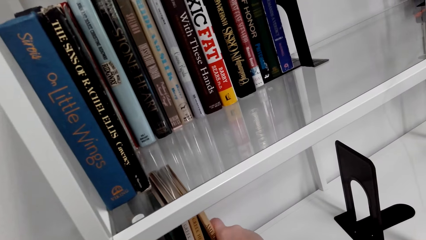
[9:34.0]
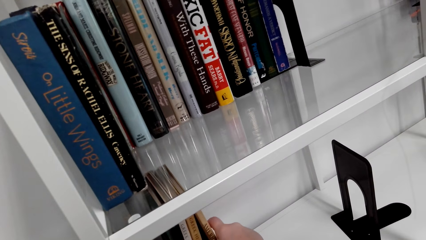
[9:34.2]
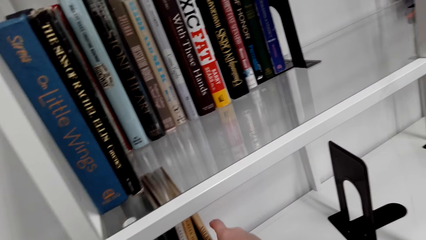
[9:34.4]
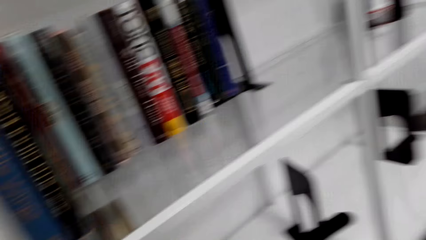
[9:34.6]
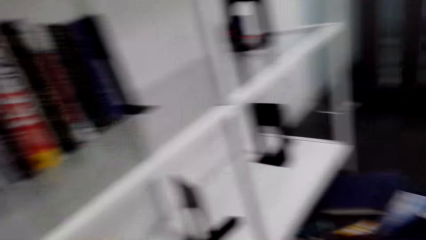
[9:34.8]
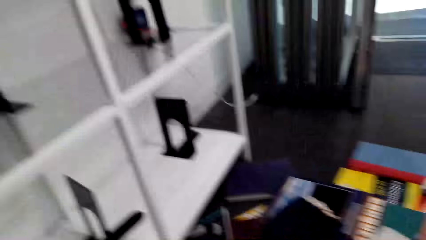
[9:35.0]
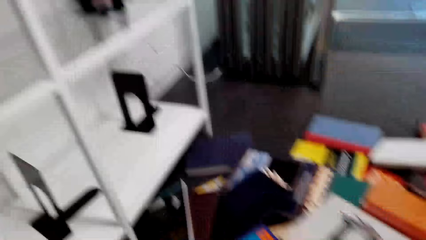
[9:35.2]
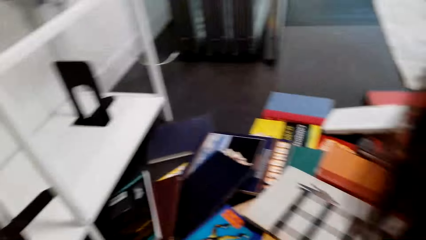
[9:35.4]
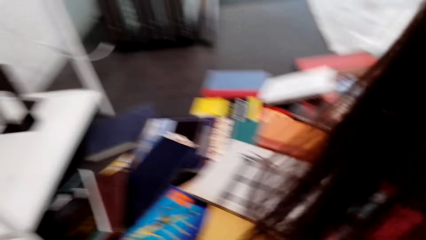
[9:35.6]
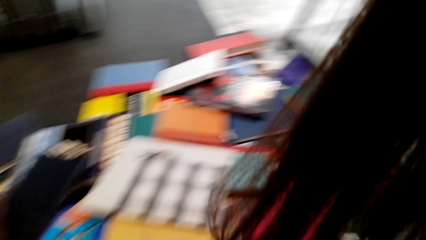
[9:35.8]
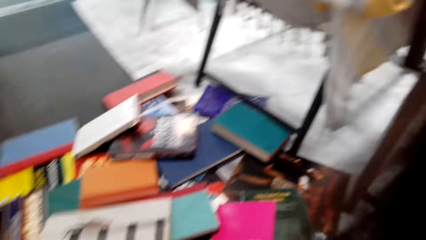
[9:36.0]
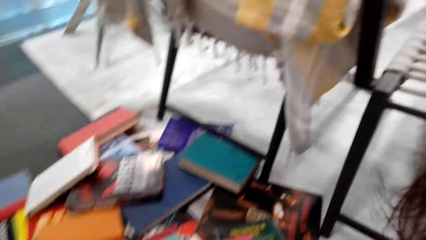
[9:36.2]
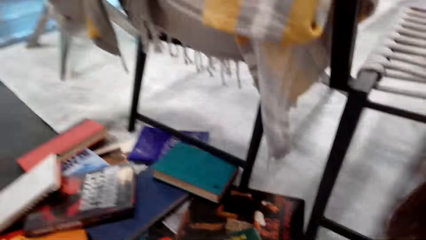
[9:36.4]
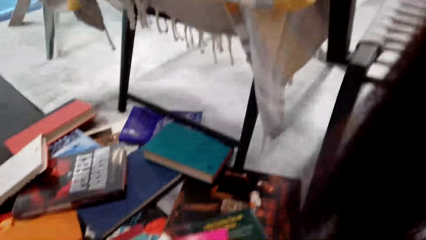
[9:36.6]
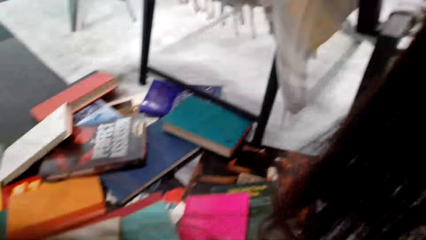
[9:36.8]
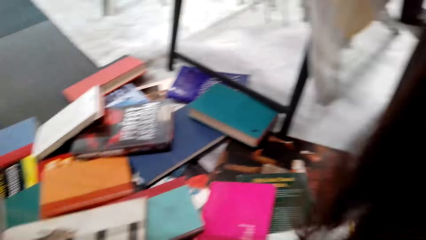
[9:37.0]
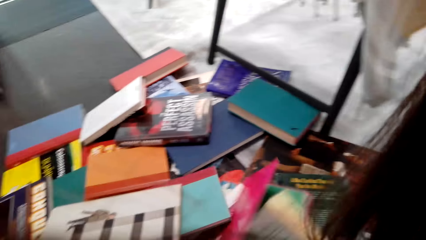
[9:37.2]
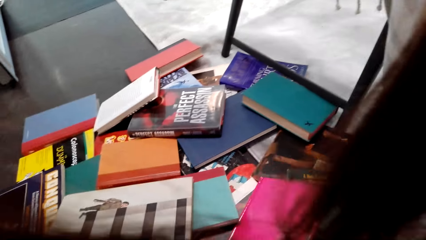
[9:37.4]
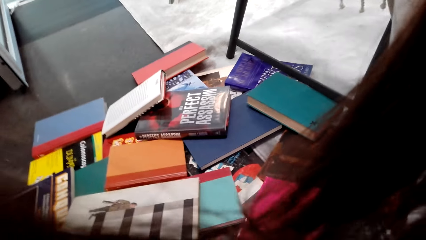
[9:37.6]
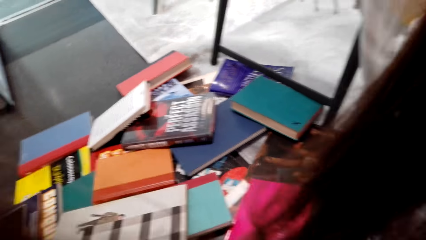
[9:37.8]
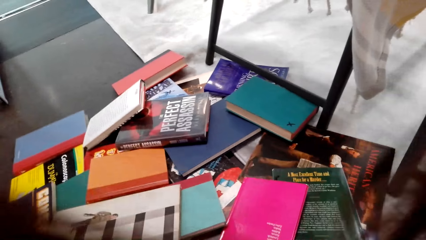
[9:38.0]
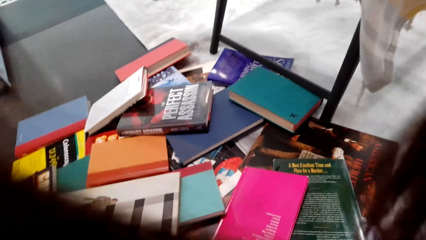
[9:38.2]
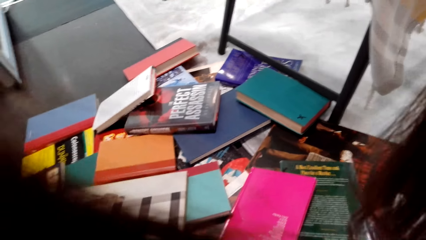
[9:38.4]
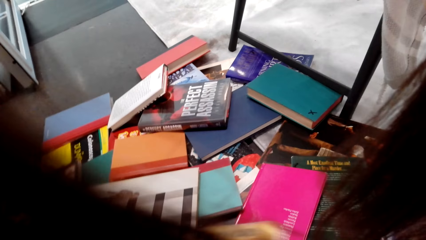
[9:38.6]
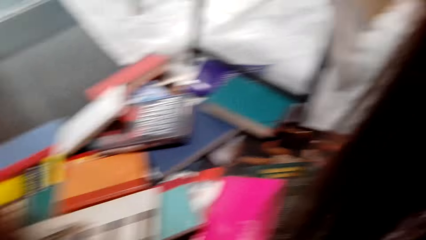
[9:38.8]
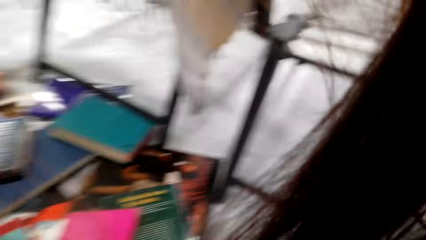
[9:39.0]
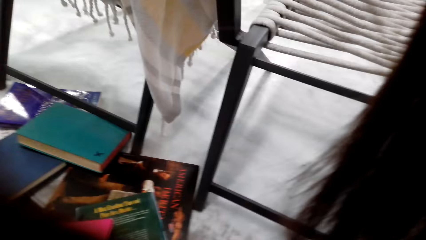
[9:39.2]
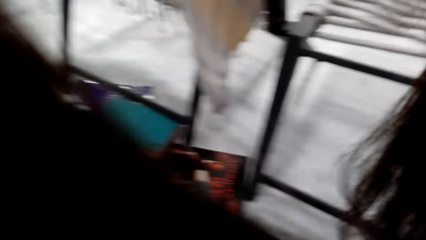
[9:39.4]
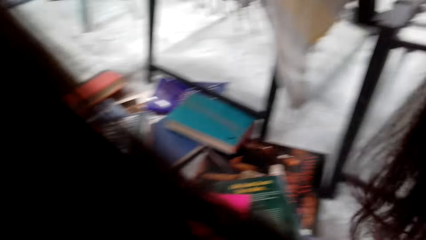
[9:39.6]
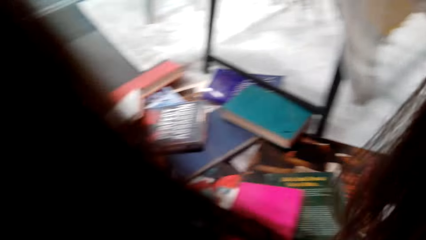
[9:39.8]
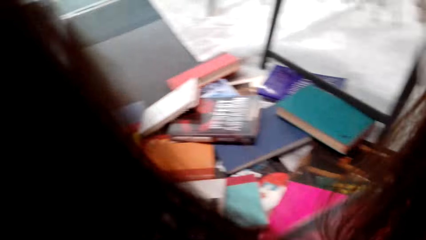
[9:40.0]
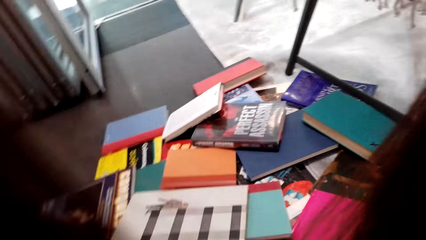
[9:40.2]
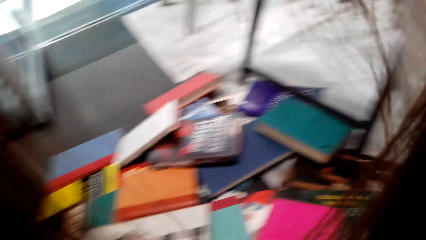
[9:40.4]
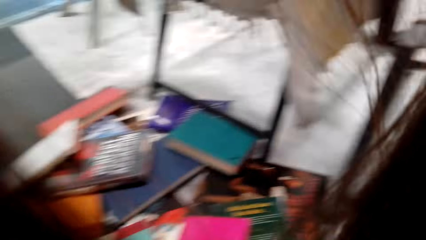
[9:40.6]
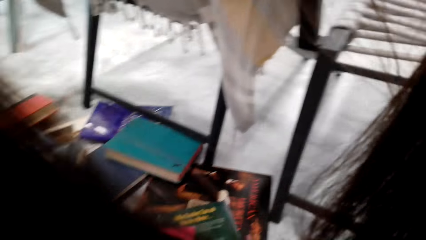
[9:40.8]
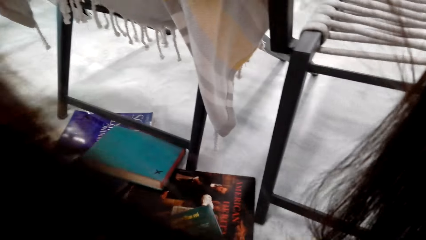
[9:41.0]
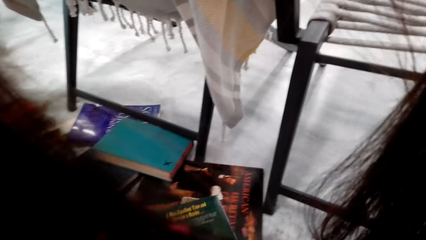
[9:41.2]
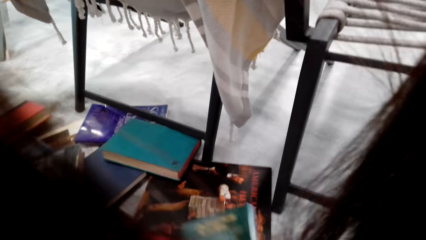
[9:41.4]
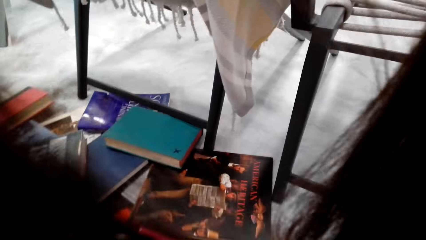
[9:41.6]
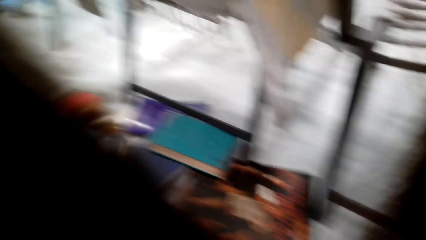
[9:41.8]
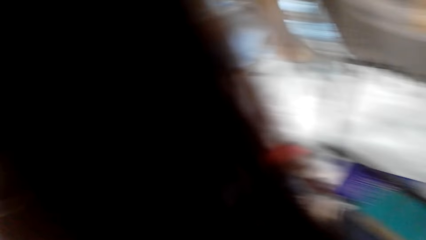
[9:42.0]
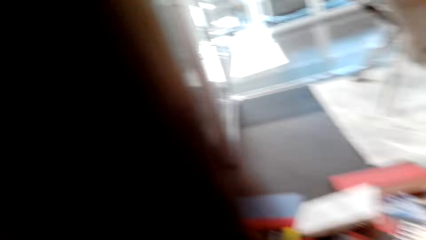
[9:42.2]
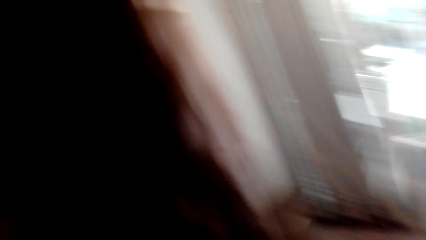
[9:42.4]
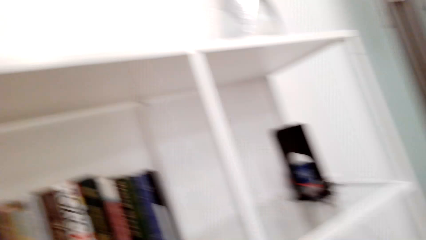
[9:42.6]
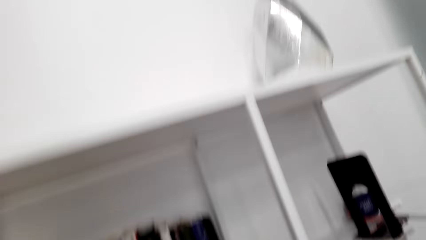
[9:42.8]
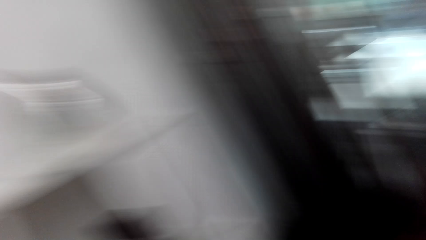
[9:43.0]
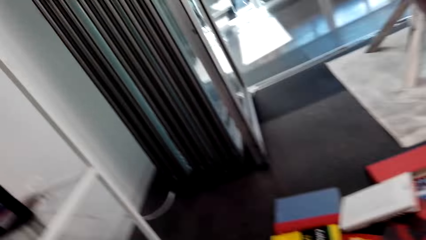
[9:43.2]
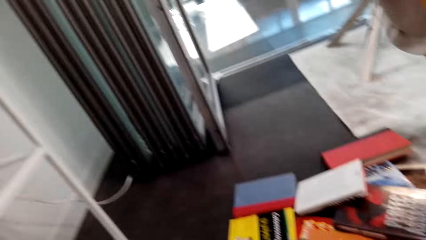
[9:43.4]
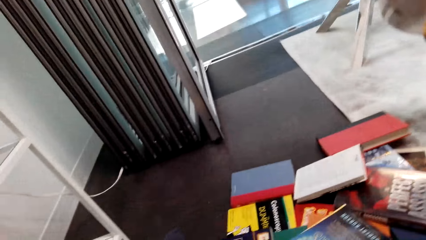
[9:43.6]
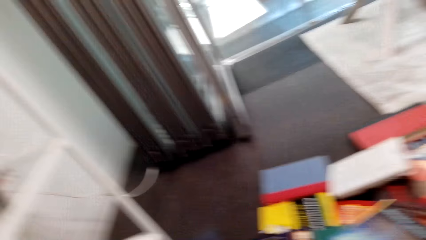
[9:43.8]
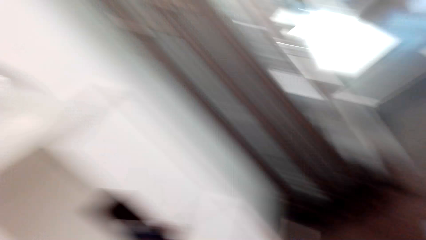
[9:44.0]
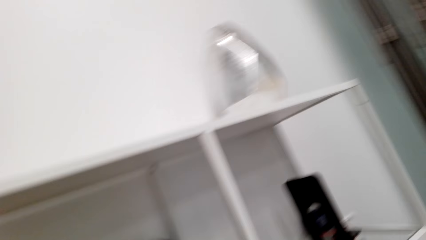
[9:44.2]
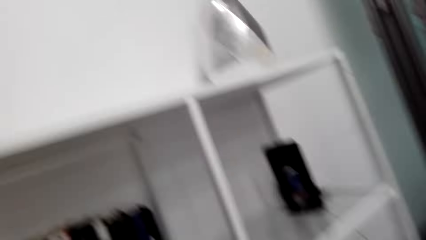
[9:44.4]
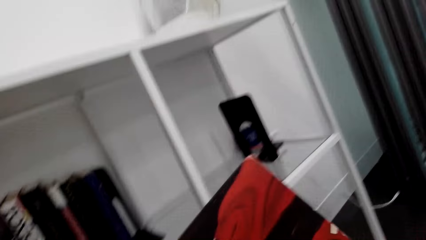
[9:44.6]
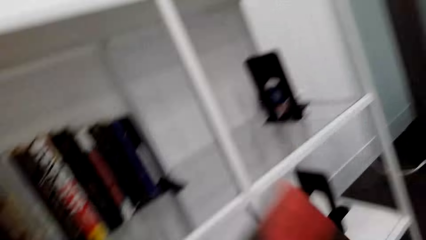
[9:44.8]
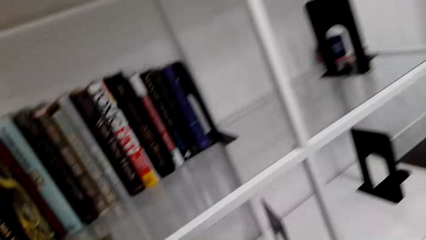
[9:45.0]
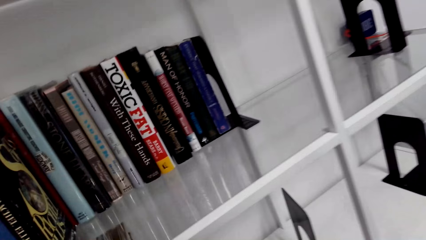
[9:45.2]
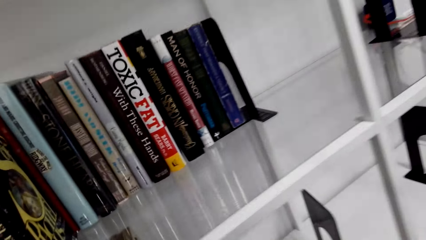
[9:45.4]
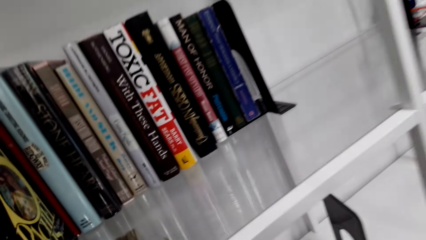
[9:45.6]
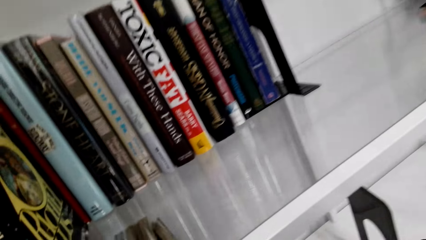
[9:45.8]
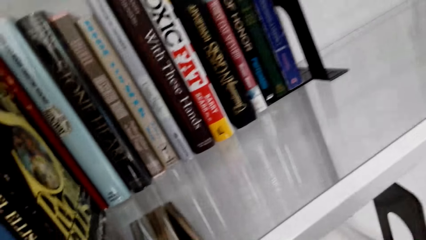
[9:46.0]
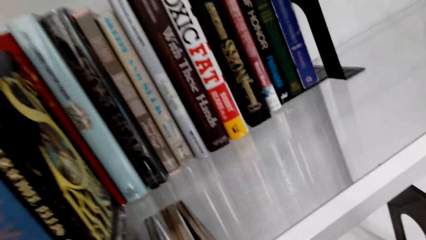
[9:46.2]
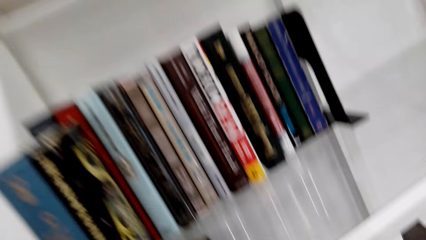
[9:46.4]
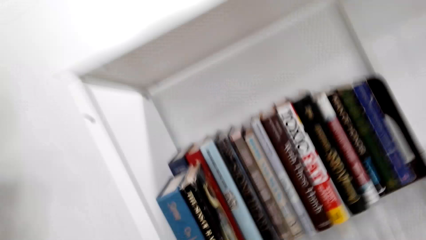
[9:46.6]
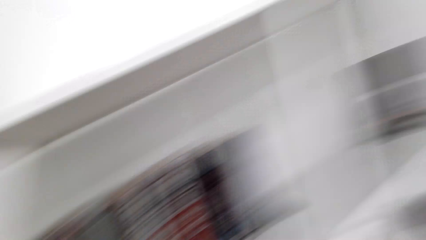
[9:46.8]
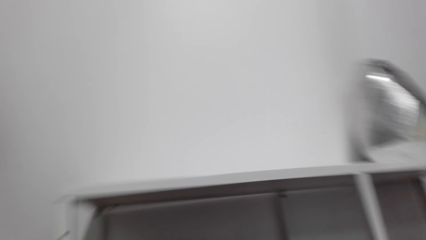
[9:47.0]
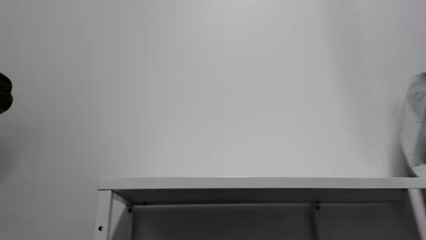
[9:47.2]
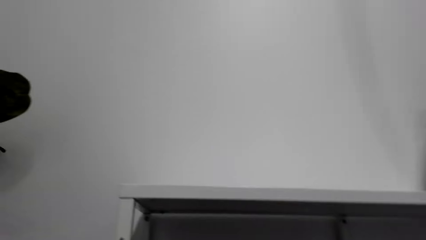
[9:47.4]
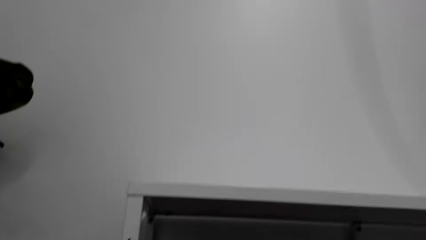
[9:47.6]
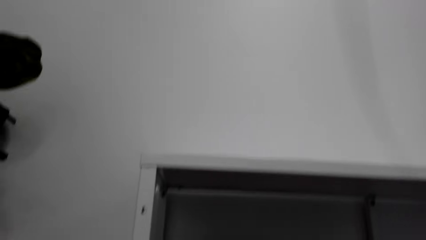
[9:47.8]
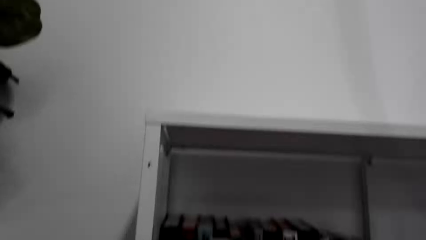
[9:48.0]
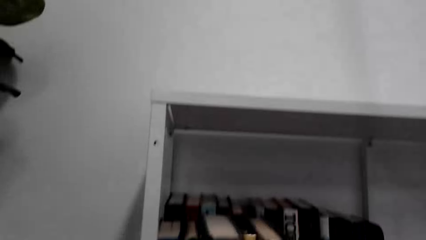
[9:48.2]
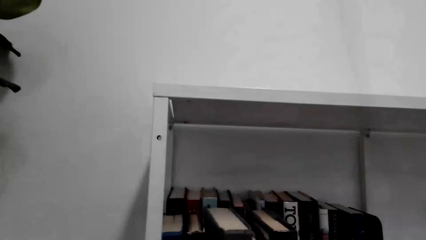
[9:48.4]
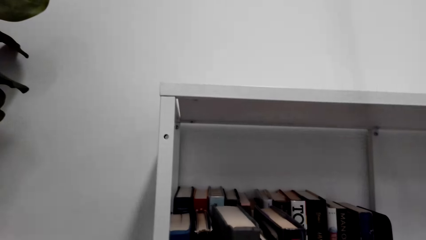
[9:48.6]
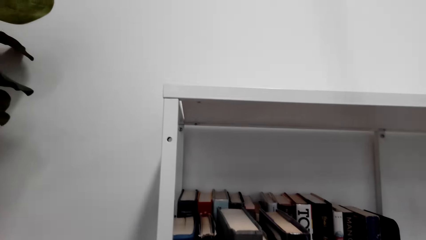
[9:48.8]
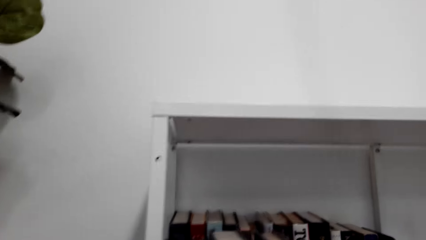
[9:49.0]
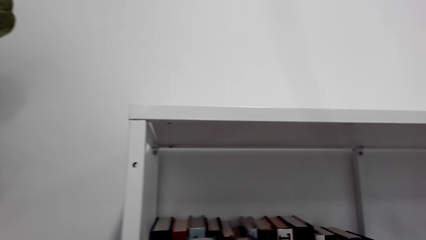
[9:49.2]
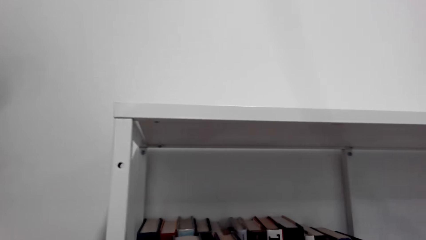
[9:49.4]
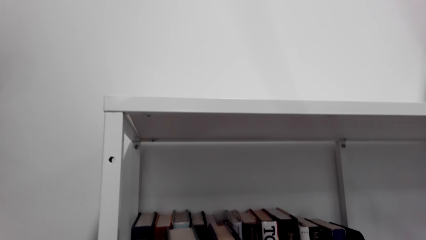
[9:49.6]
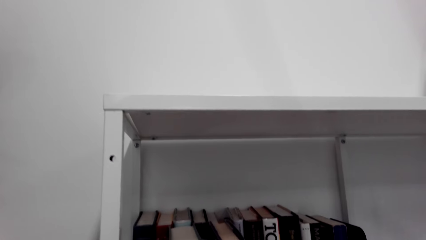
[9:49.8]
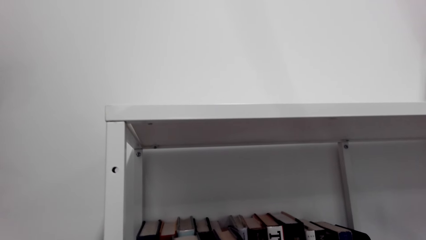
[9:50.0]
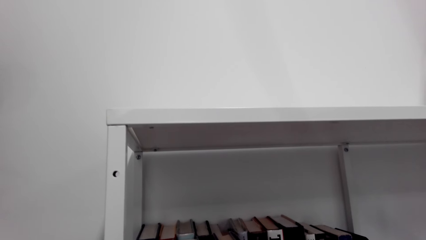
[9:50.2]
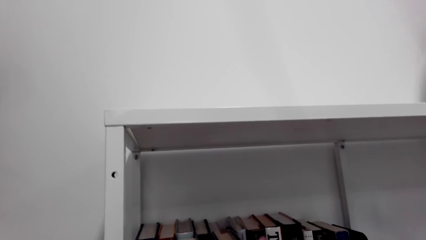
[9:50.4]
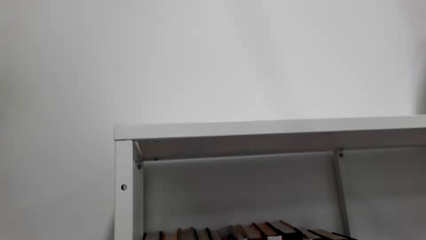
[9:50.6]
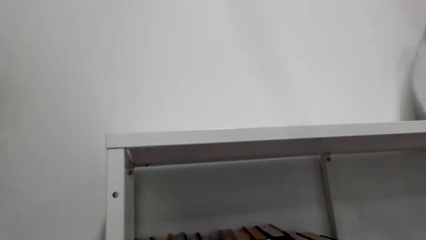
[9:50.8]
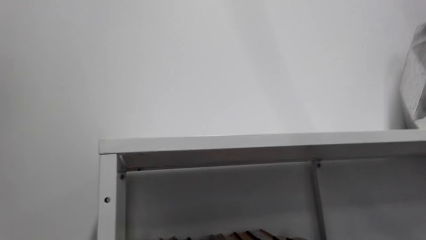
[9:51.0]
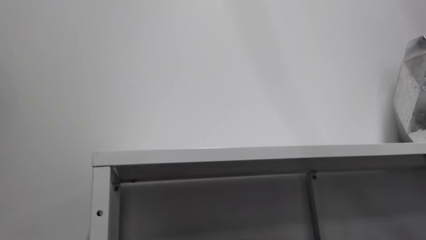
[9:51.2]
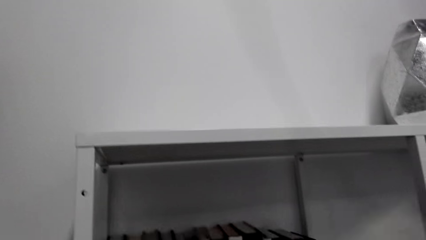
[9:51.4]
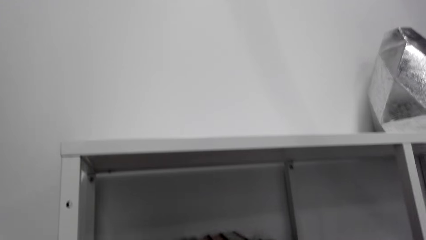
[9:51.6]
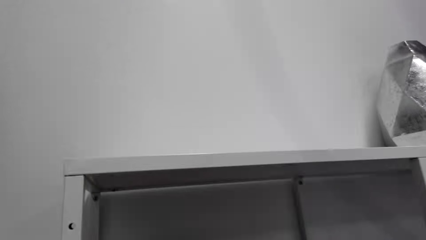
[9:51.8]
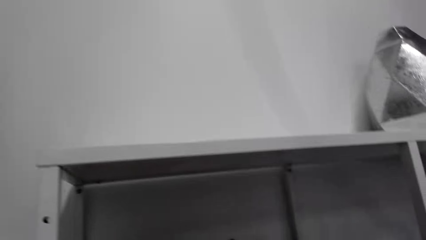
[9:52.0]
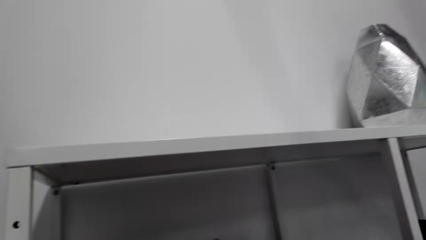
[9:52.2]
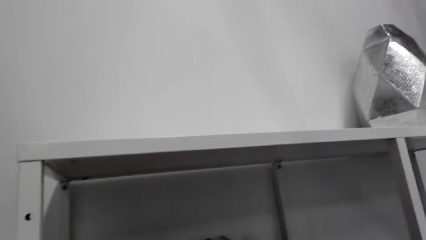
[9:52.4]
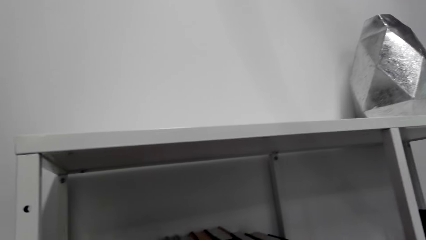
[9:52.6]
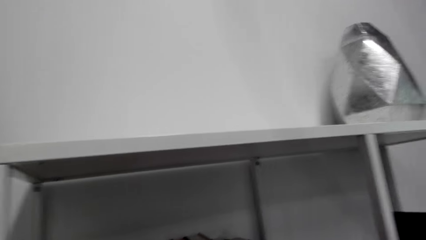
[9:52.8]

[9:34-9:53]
The camera wearer walks in the room. They adjust books on the floor. They hold a book. They walk in the room. They arrange books on a shelf. They look around the room. They look around the shelf. They arrange books on the shelf.
